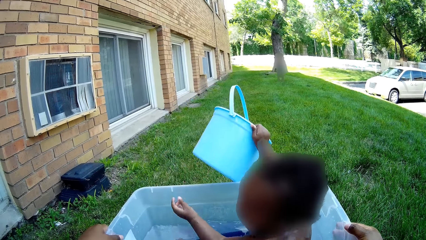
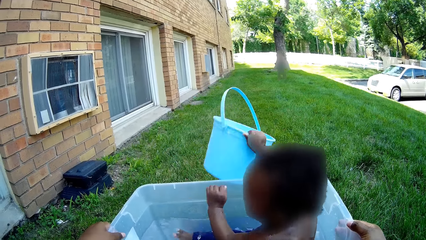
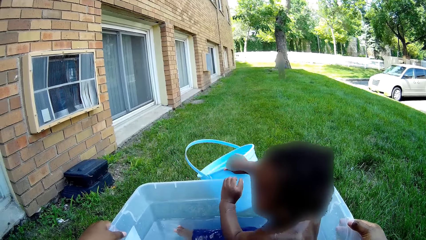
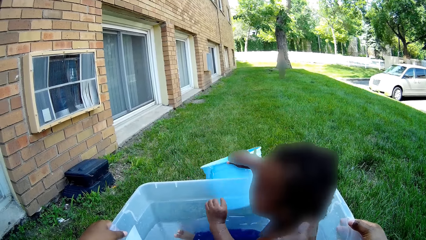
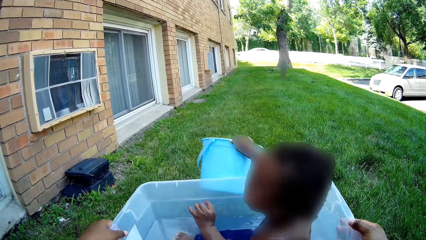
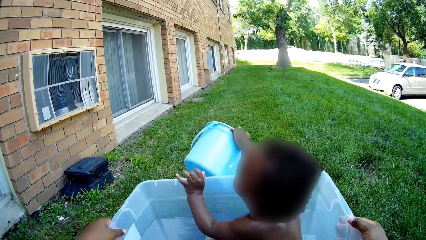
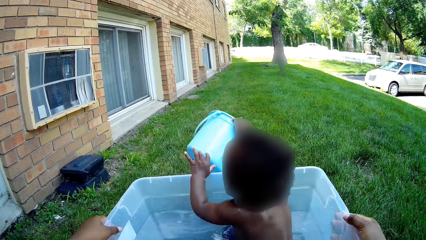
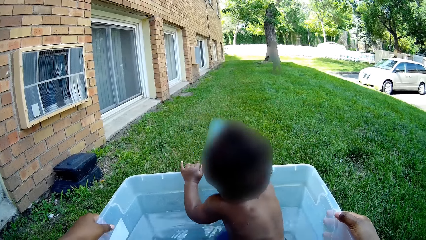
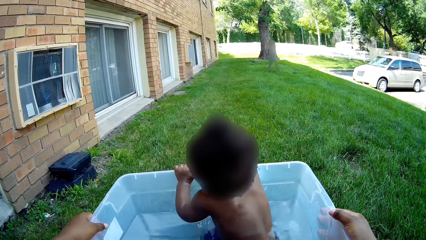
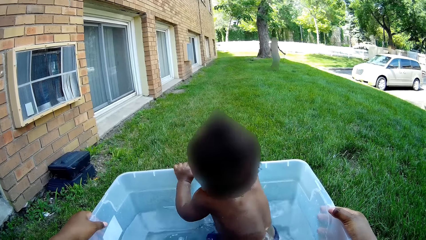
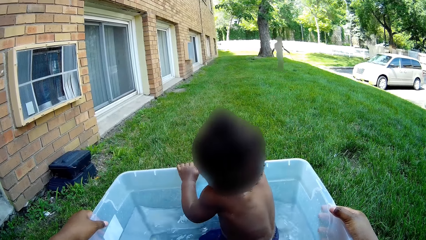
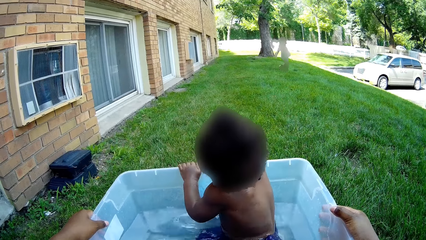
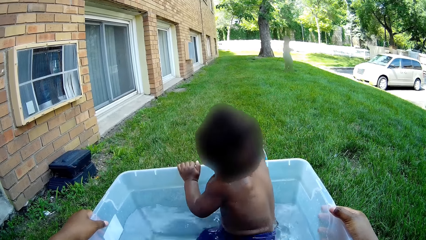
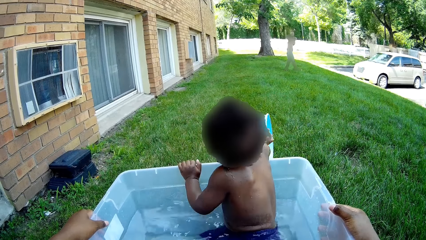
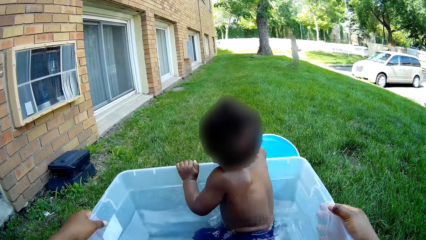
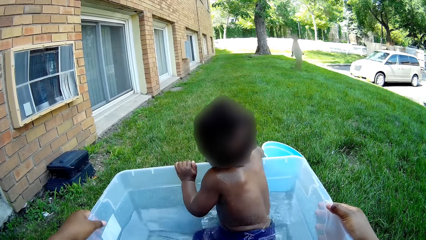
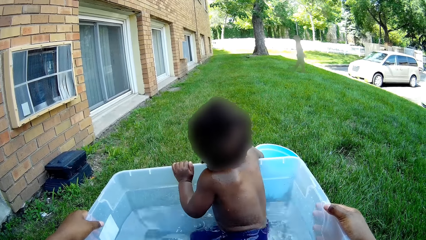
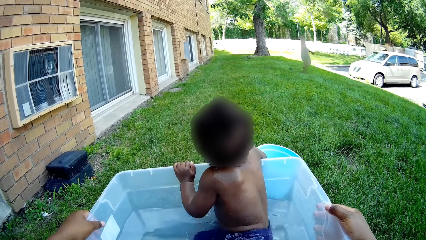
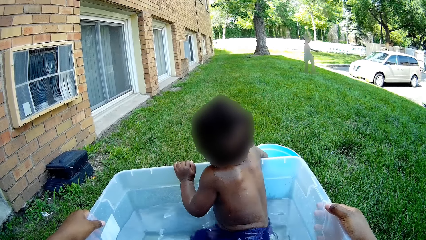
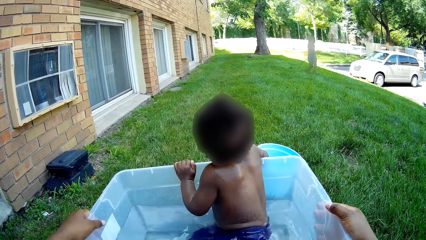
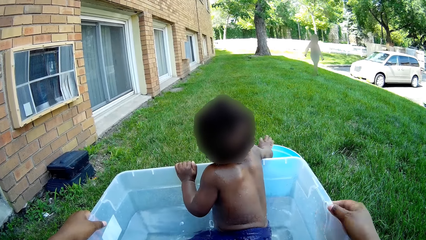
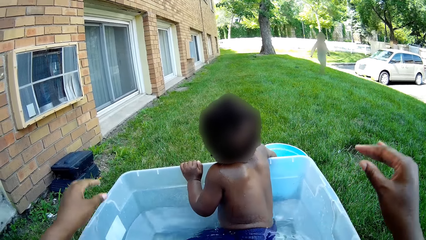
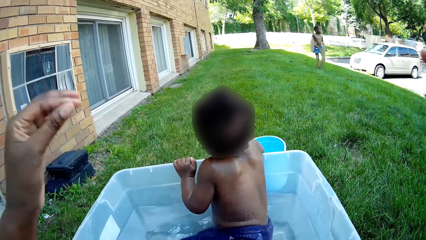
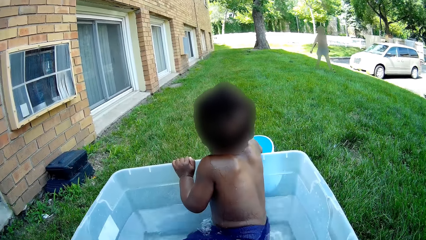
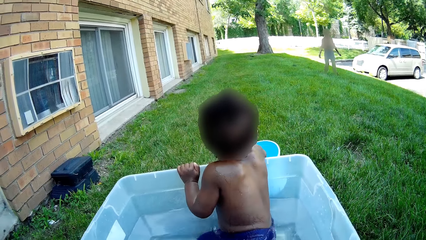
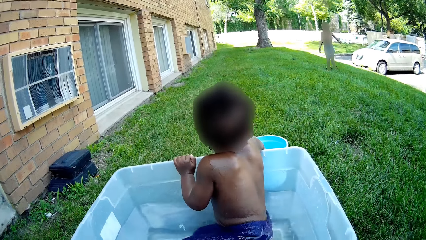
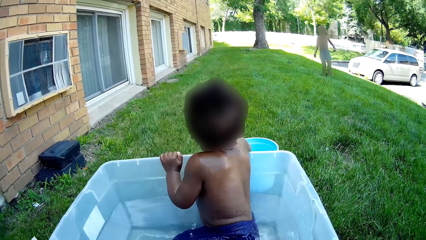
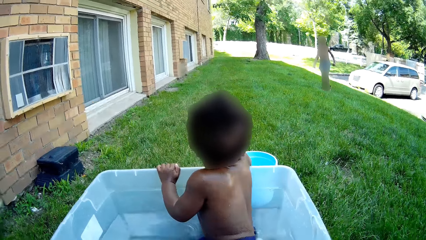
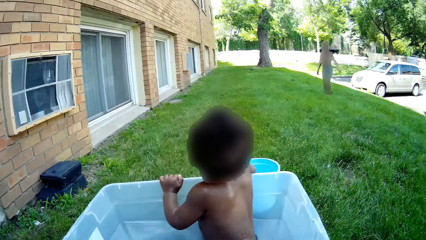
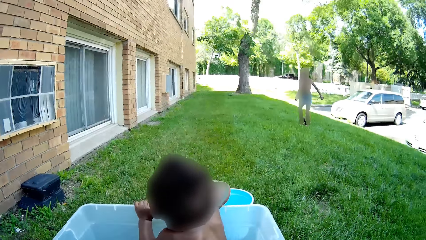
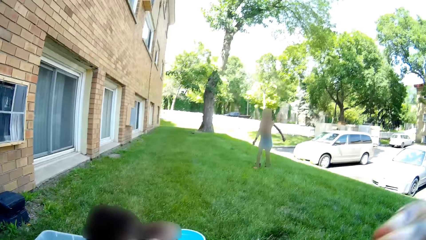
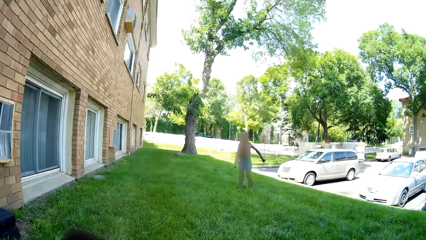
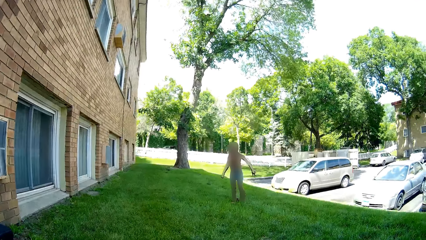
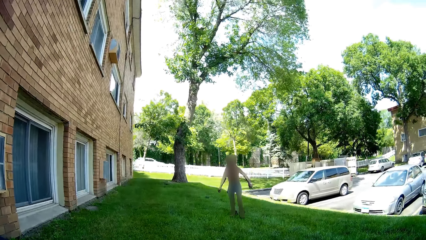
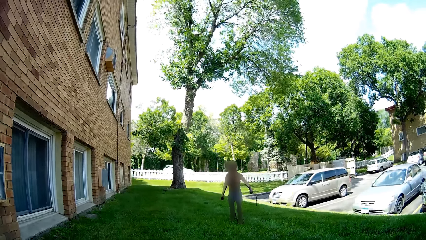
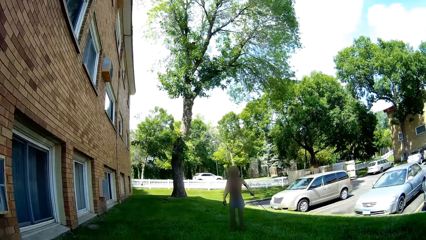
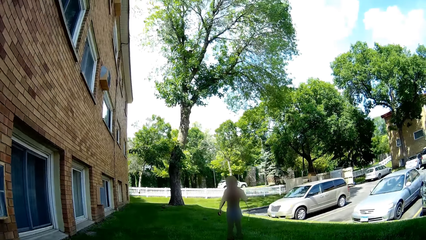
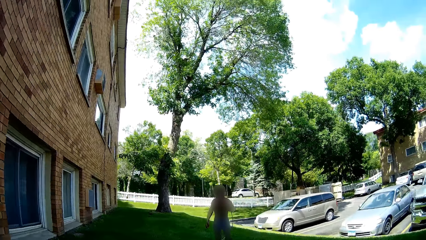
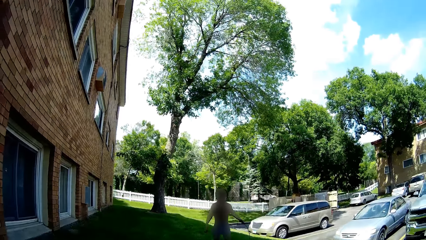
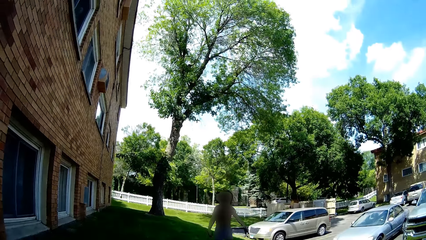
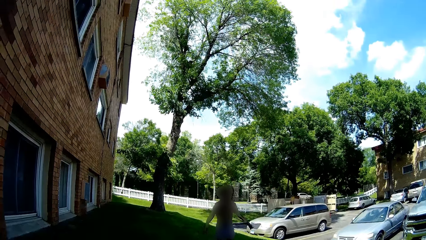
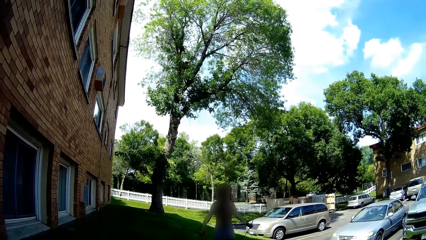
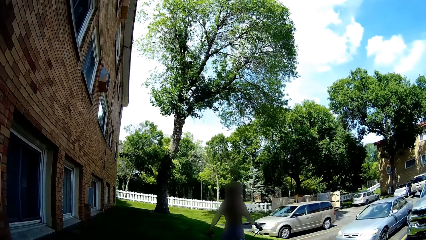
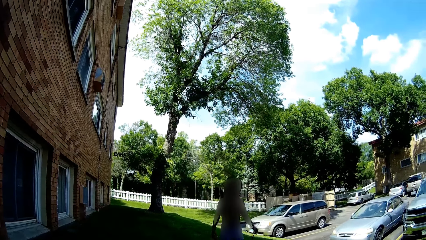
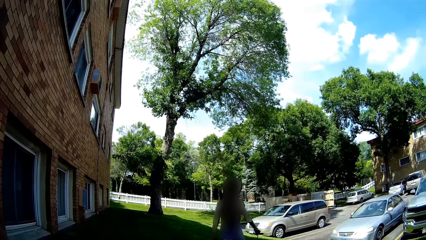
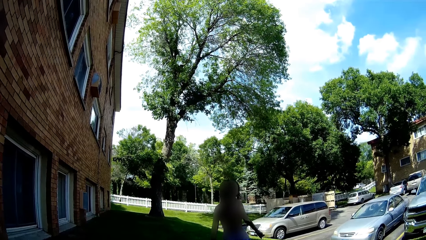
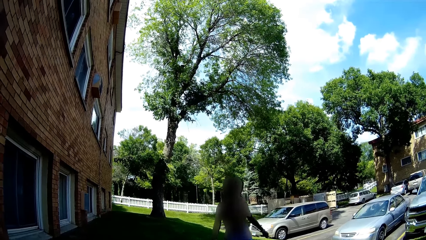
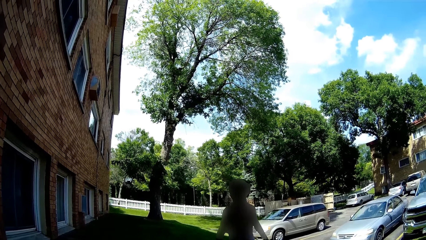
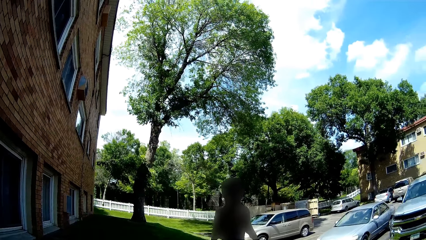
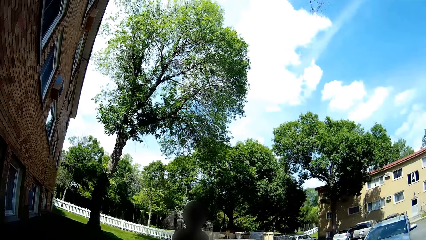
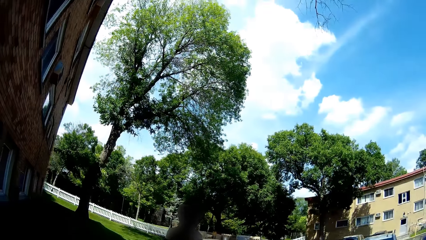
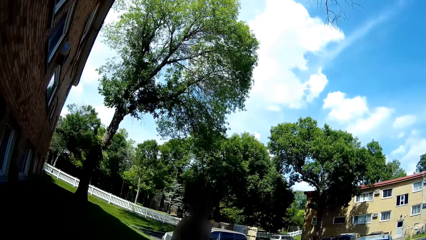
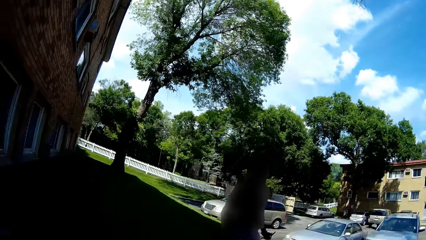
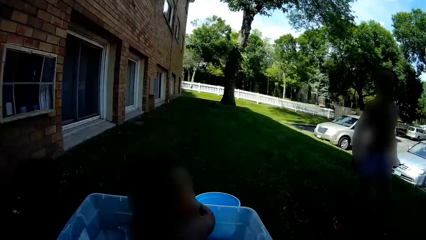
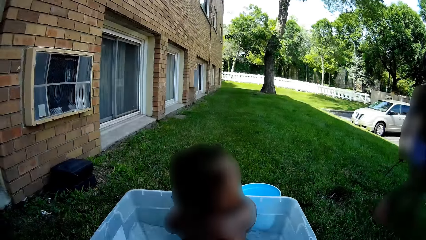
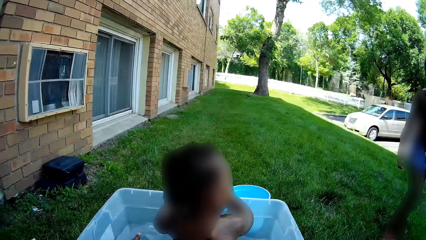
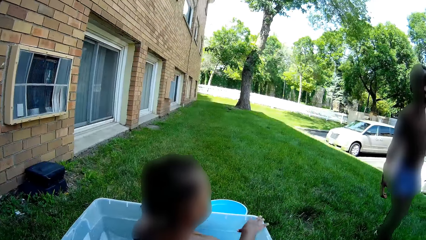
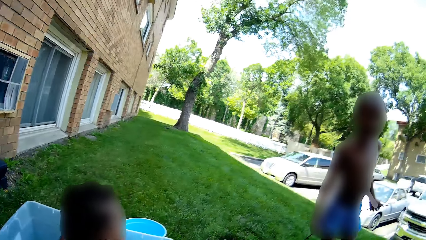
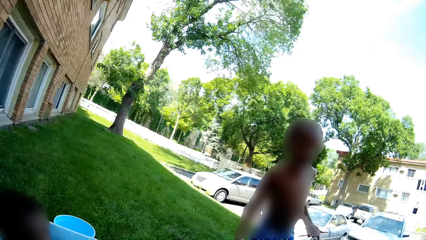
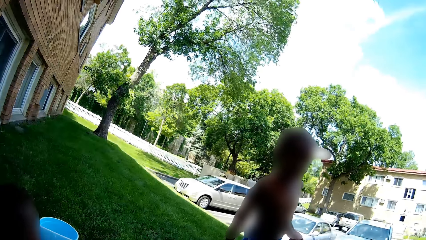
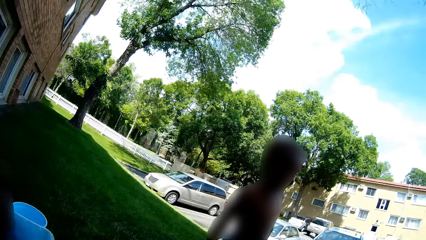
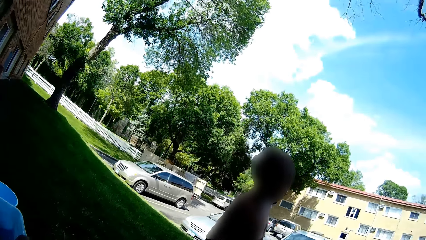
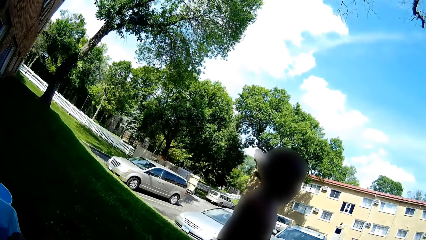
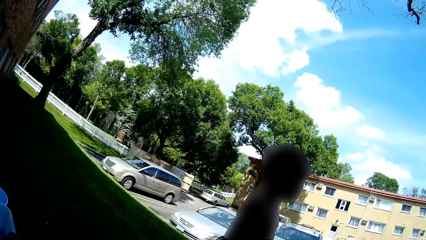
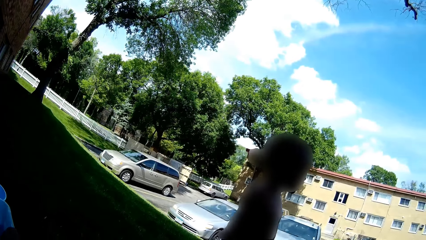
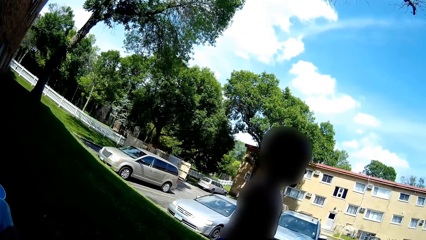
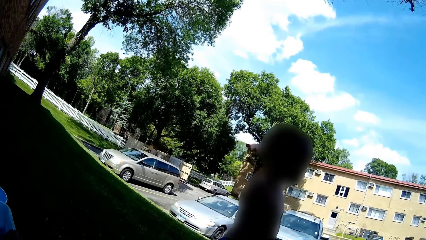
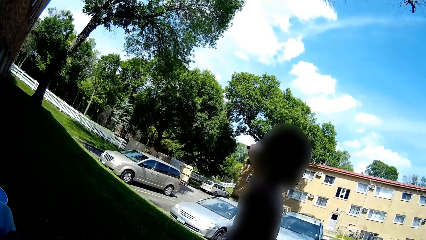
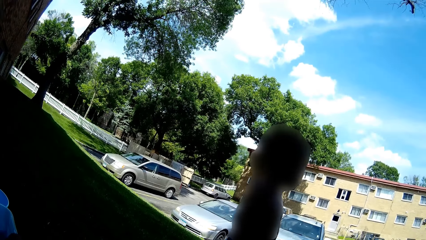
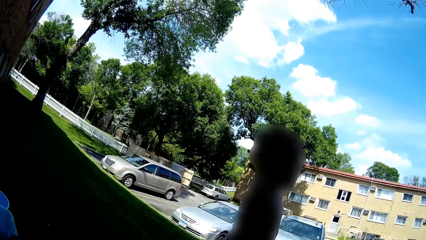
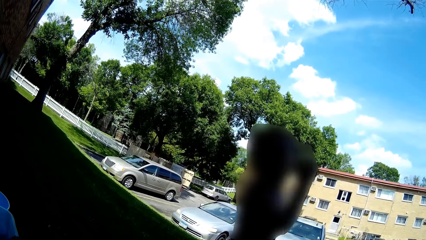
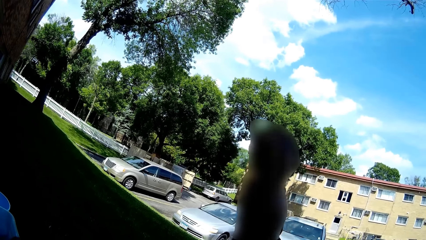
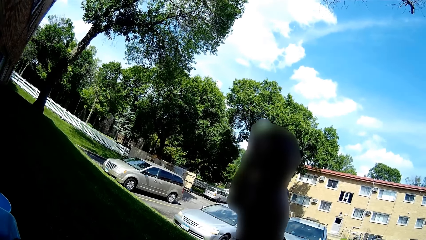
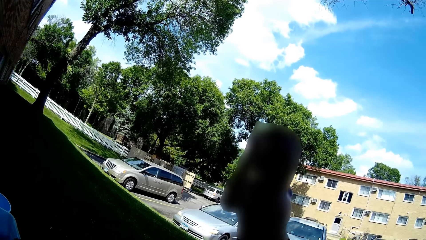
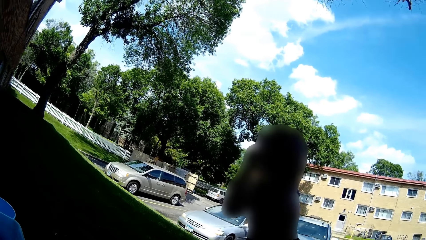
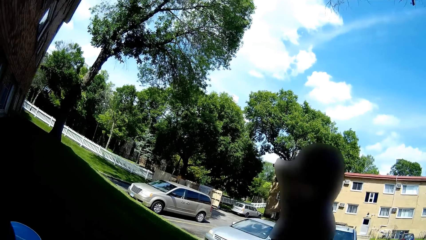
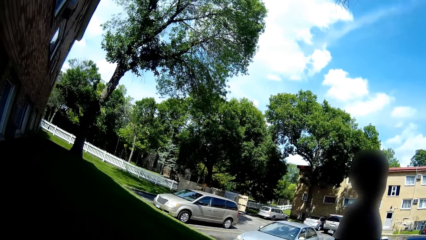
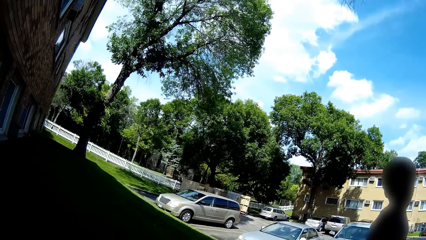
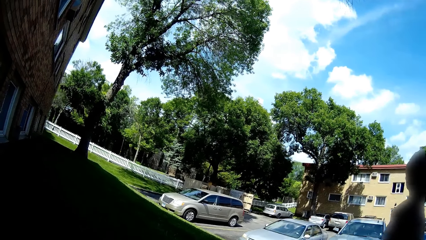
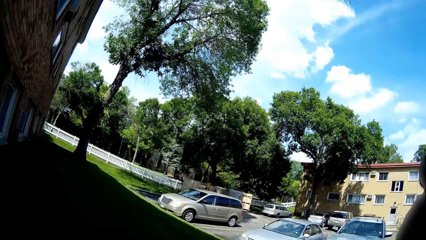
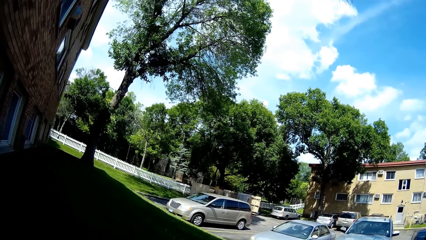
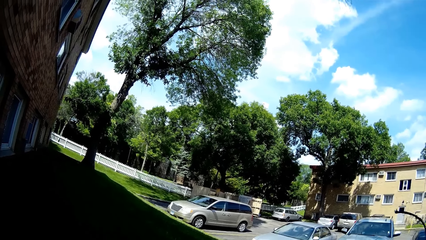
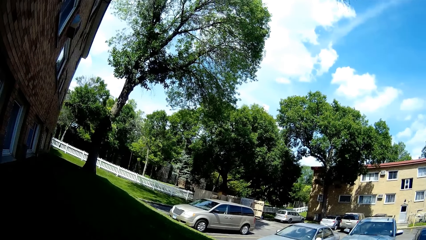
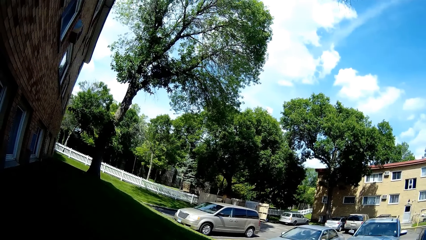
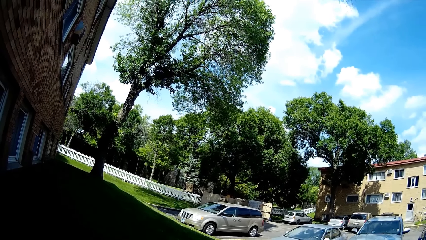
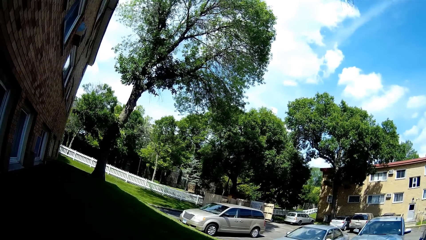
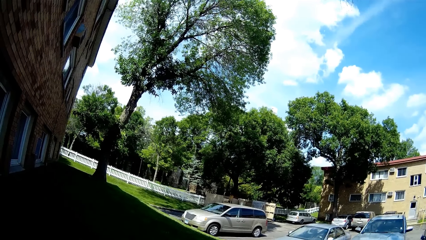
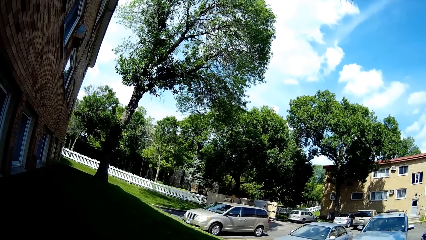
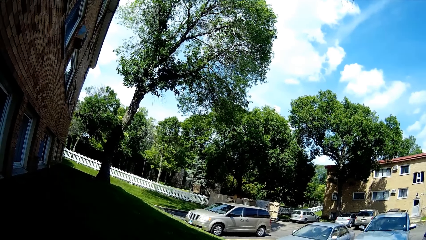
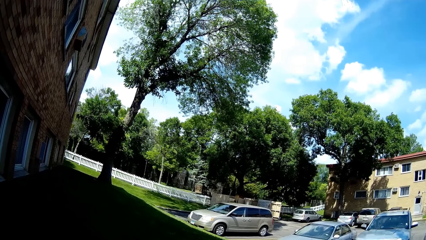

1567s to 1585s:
A person runs around. Another person plays with a bucket. The first person walks around. The camera wearer turns around. The first person walks around. The camera wearer turns around. The first person walks around.
